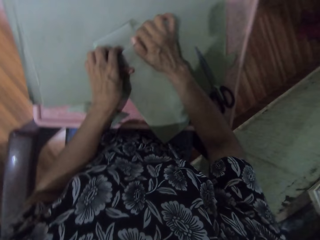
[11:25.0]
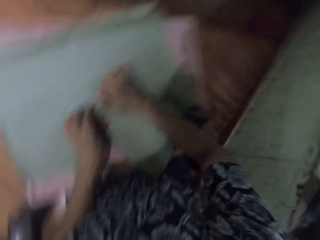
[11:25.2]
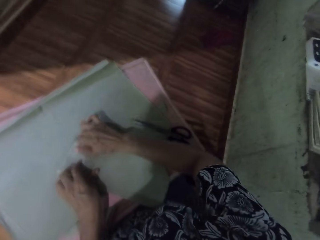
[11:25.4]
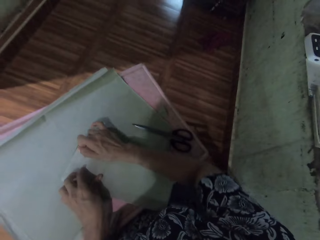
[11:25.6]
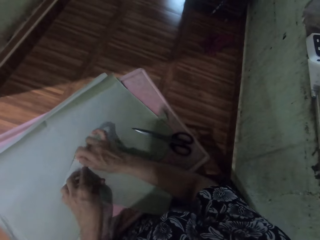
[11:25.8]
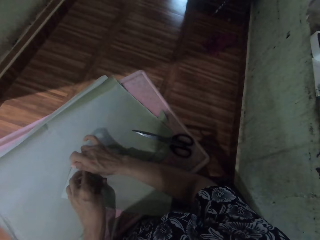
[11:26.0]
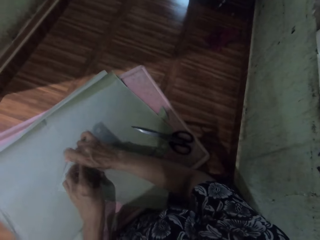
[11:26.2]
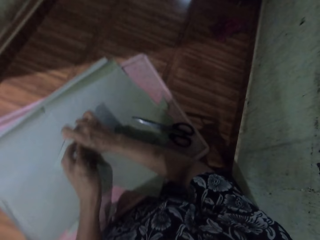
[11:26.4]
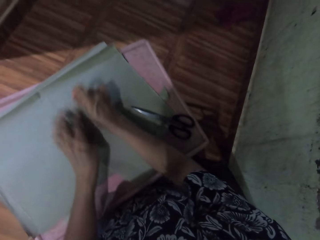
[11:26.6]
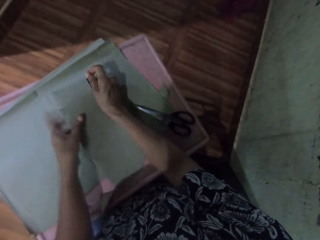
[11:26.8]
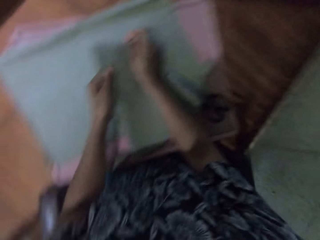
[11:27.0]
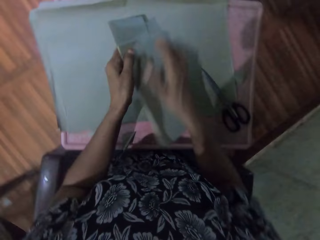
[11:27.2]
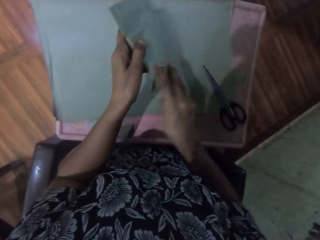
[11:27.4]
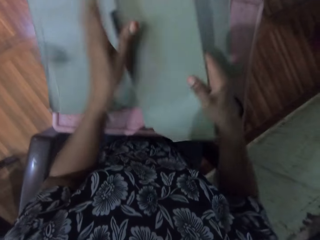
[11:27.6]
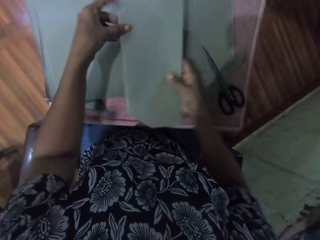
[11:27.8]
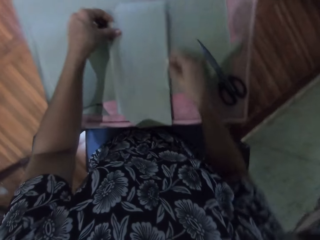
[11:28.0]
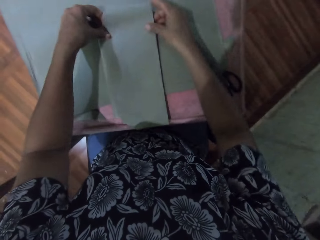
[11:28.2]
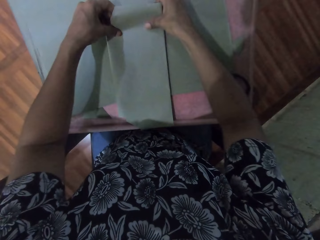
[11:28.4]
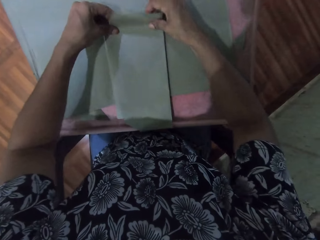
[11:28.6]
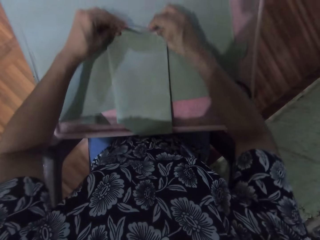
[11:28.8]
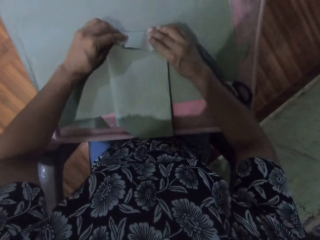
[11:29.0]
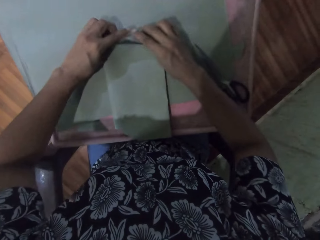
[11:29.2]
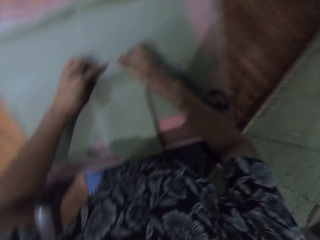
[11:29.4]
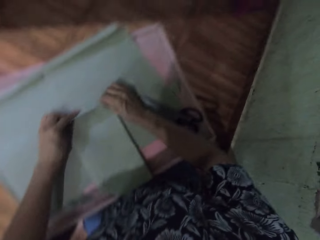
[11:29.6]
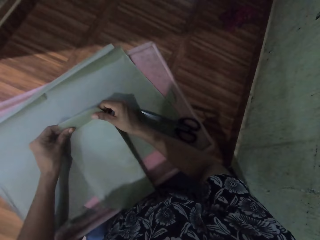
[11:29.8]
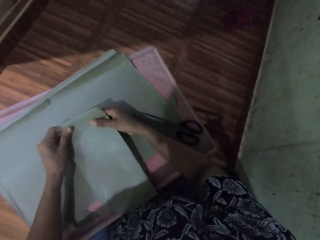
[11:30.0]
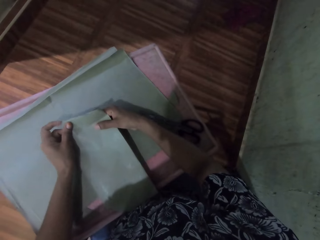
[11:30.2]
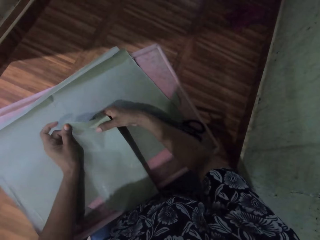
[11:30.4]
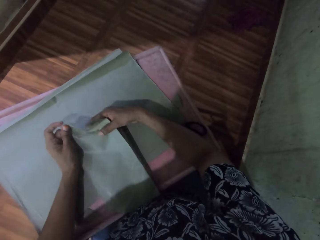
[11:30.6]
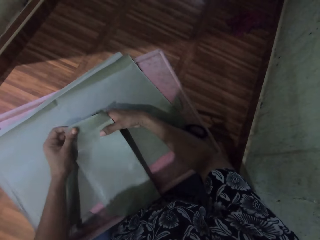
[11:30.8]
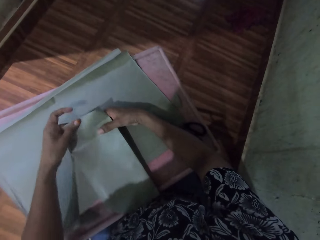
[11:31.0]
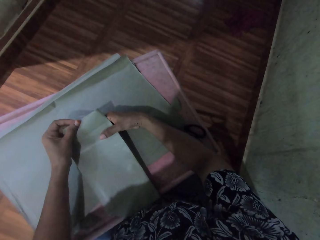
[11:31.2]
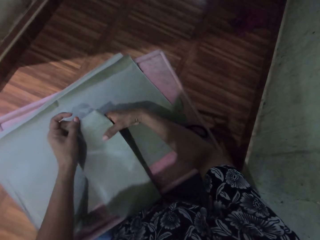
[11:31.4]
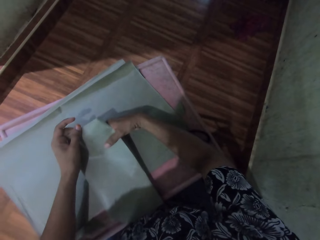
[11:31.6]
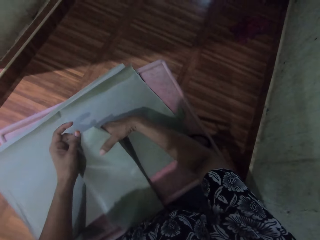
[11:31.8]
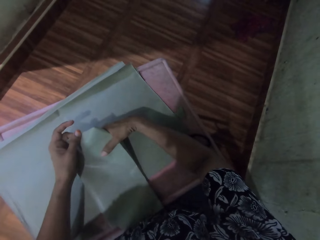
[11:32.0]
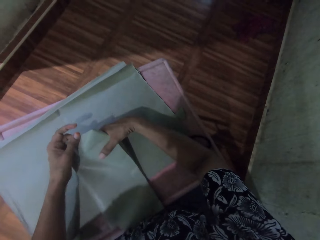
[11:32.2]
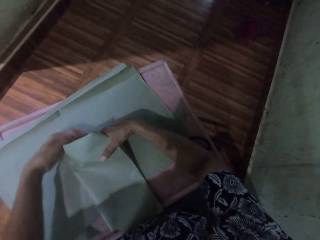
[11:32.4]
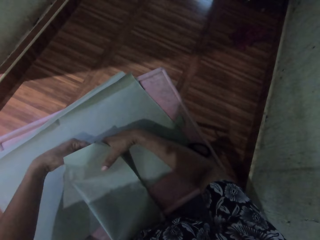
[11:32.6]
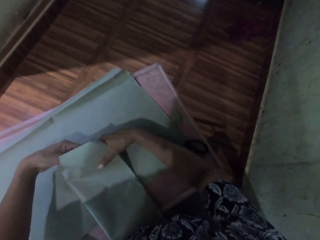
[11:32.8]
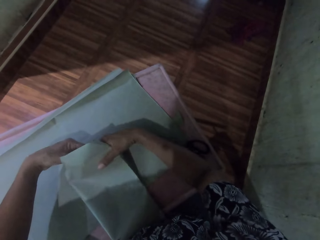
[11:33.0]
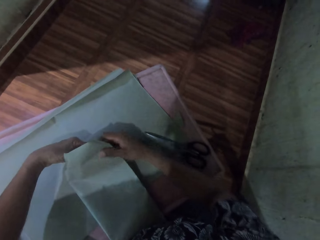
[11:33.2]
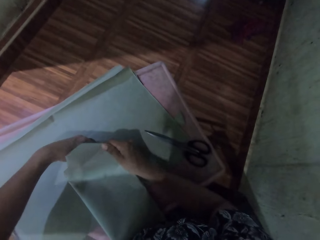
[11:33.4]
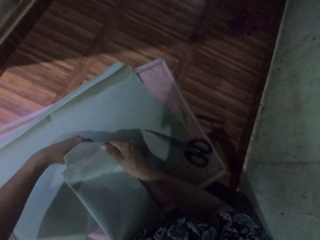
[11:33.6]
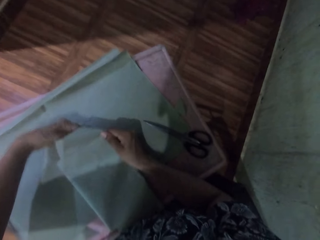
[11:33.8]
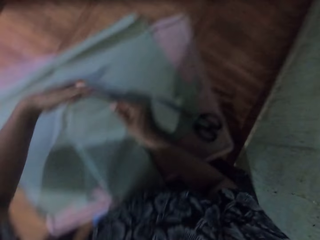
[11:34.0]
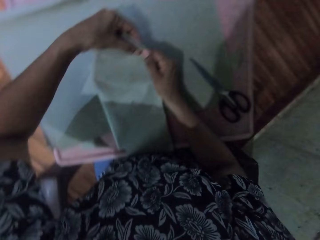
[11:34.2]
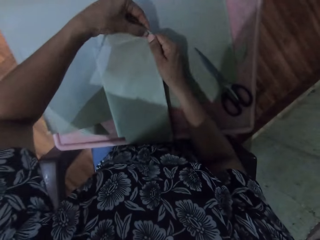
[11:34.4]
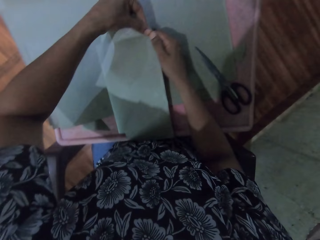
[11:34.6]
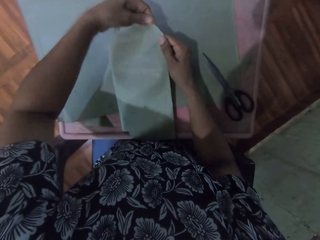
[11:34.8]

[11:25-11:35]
The camera wearer flips the wrapped book on the table with both hands. They wrap the brown paper around the book on the table with both hands.

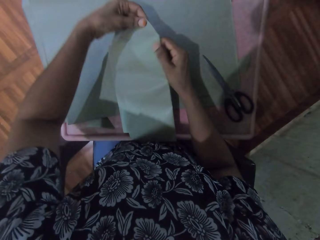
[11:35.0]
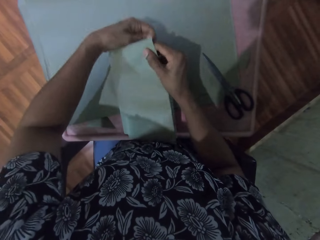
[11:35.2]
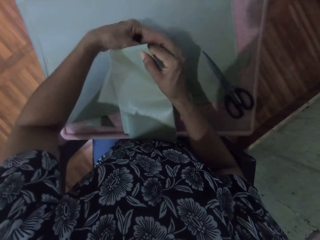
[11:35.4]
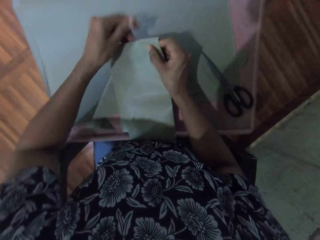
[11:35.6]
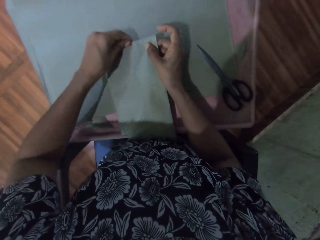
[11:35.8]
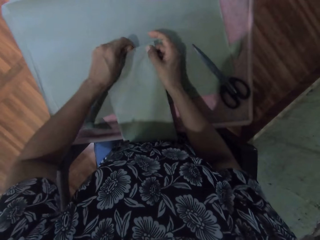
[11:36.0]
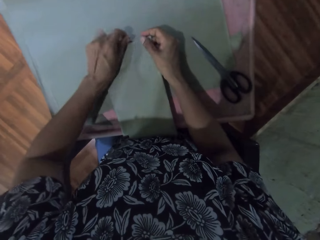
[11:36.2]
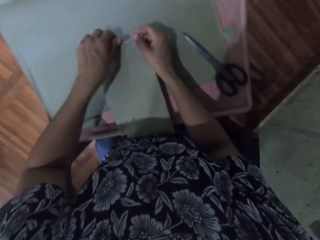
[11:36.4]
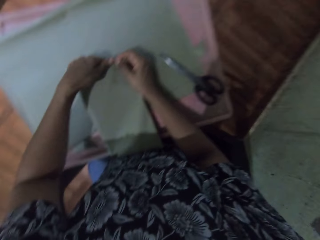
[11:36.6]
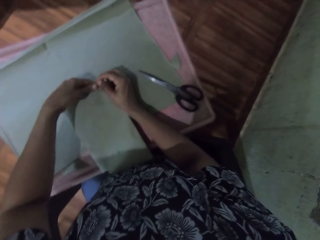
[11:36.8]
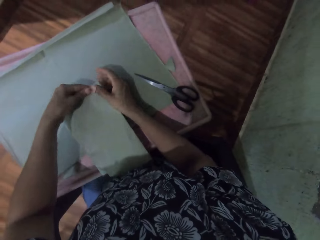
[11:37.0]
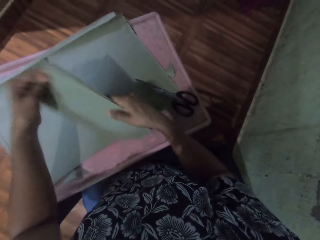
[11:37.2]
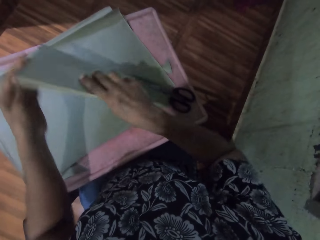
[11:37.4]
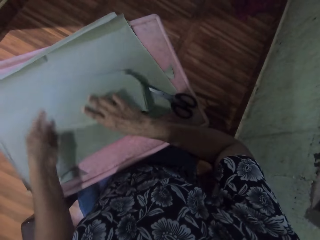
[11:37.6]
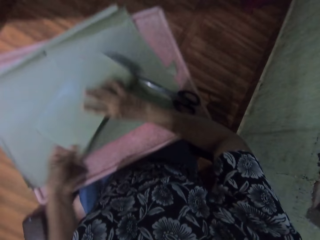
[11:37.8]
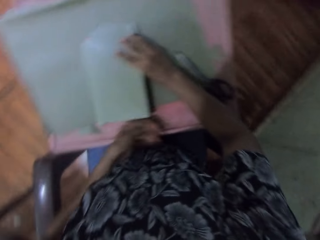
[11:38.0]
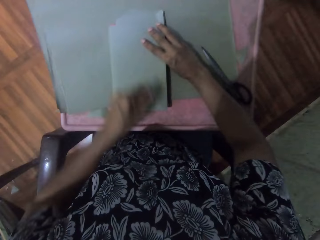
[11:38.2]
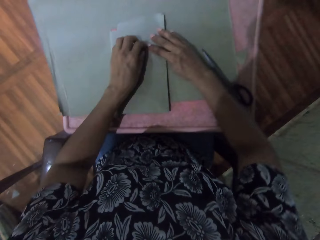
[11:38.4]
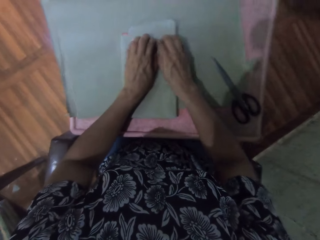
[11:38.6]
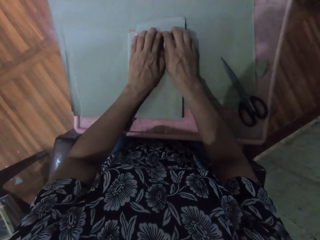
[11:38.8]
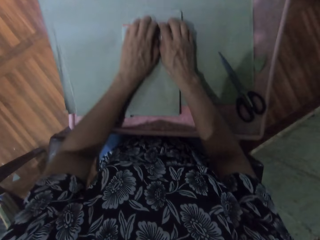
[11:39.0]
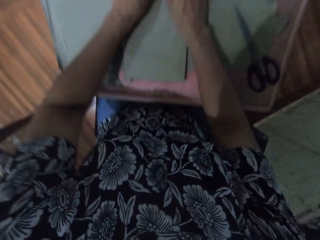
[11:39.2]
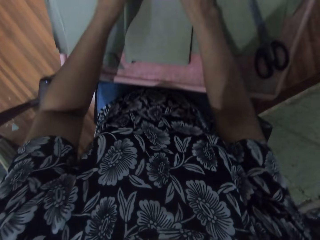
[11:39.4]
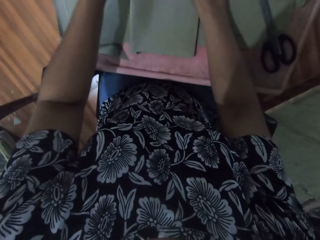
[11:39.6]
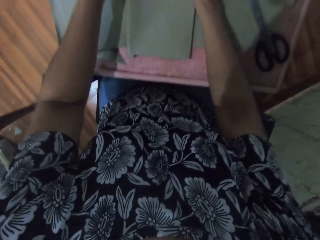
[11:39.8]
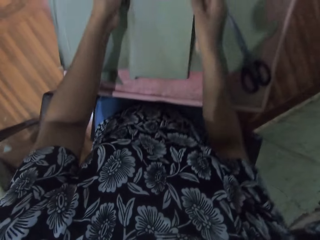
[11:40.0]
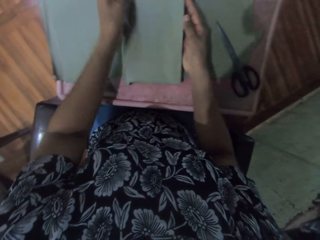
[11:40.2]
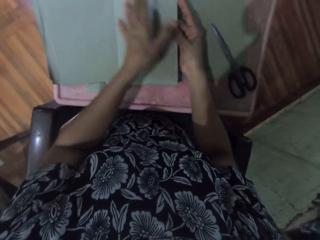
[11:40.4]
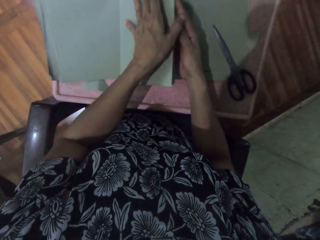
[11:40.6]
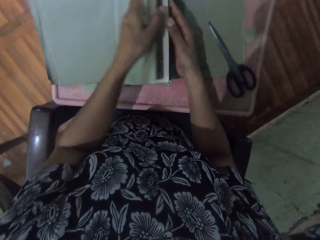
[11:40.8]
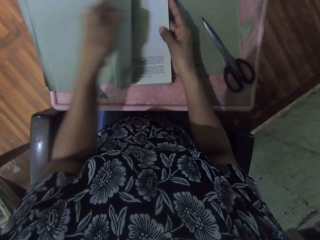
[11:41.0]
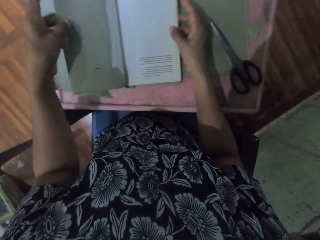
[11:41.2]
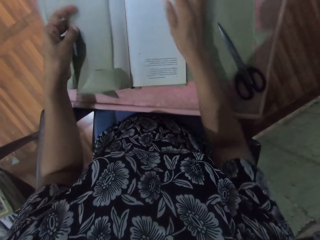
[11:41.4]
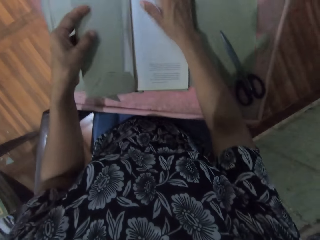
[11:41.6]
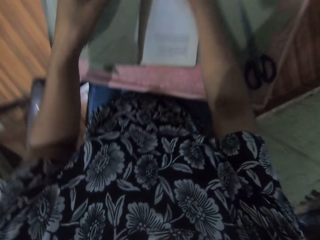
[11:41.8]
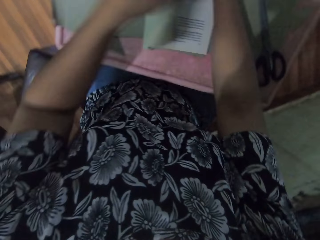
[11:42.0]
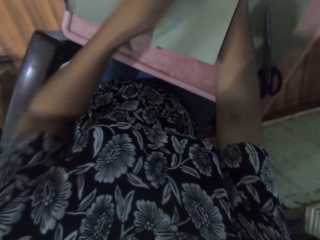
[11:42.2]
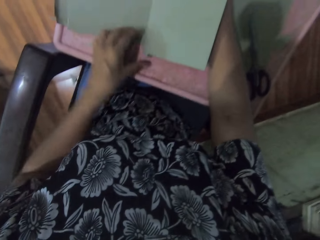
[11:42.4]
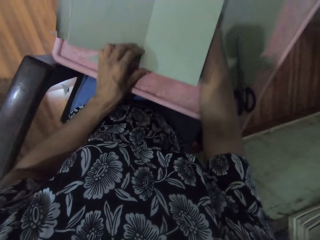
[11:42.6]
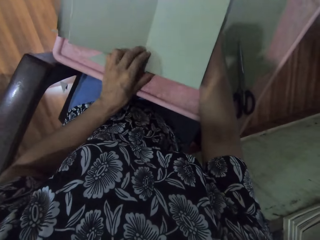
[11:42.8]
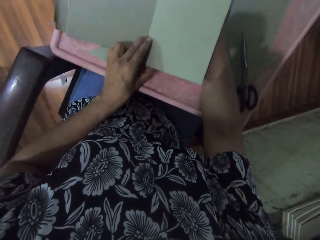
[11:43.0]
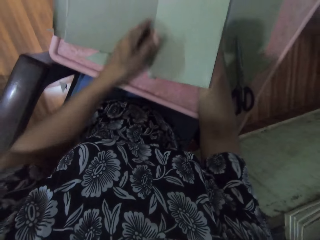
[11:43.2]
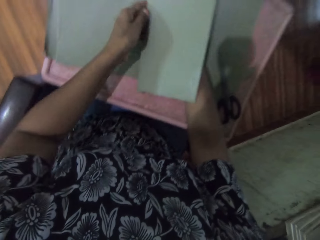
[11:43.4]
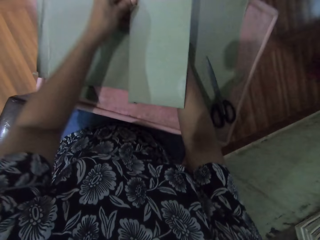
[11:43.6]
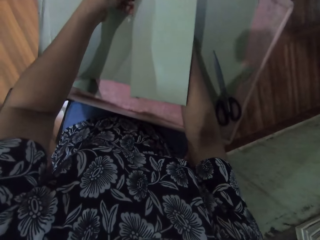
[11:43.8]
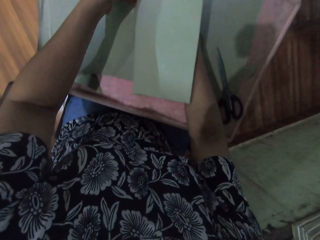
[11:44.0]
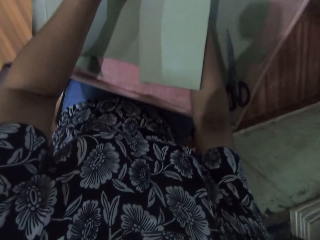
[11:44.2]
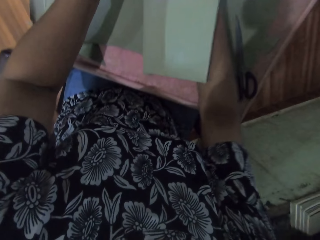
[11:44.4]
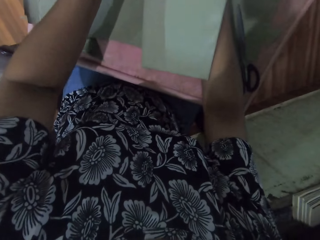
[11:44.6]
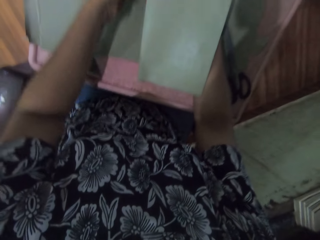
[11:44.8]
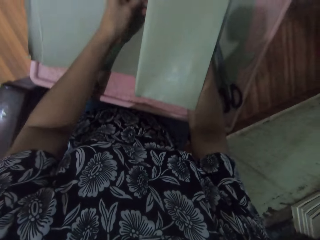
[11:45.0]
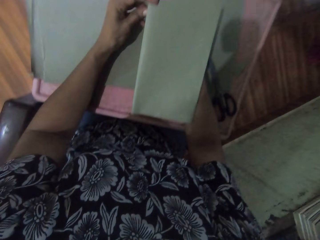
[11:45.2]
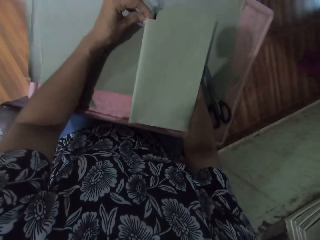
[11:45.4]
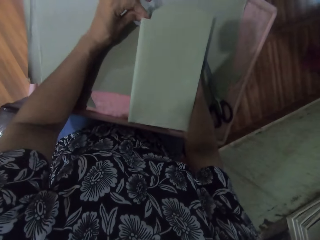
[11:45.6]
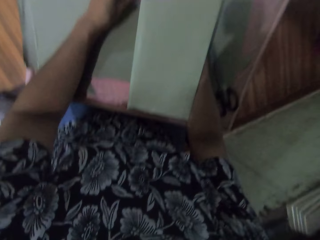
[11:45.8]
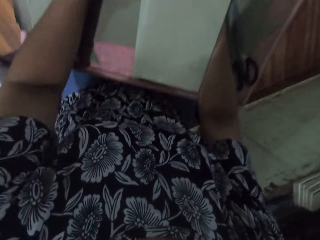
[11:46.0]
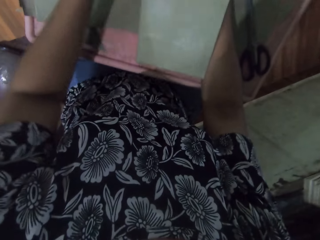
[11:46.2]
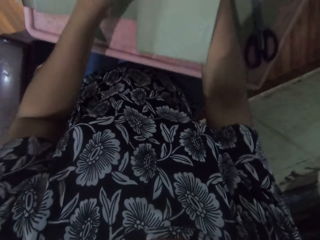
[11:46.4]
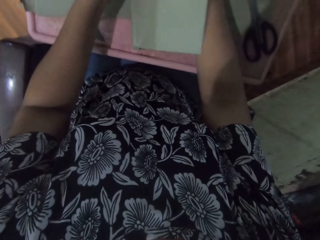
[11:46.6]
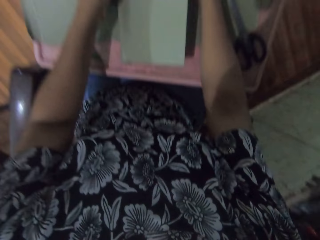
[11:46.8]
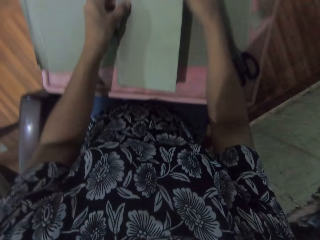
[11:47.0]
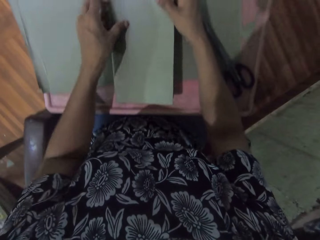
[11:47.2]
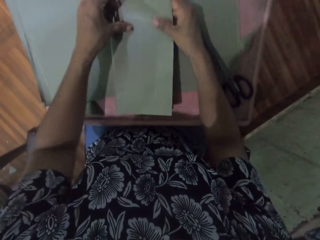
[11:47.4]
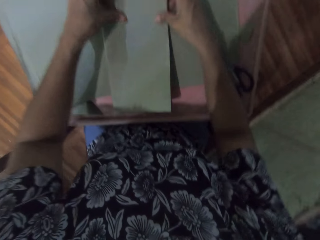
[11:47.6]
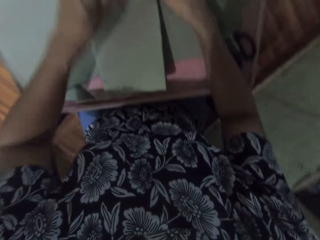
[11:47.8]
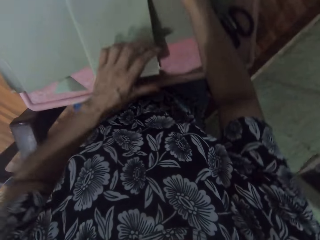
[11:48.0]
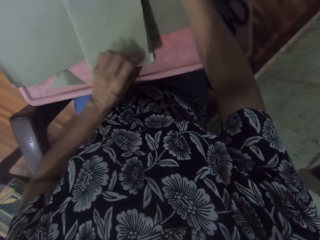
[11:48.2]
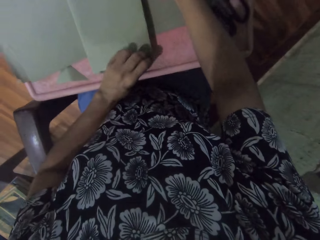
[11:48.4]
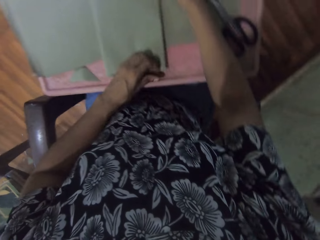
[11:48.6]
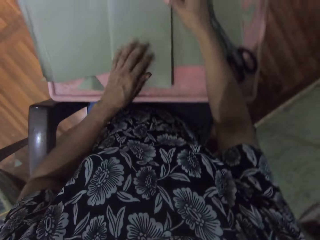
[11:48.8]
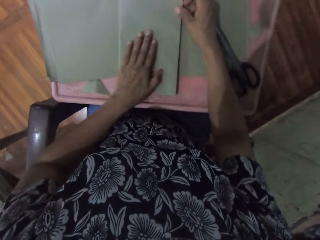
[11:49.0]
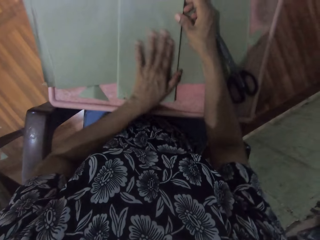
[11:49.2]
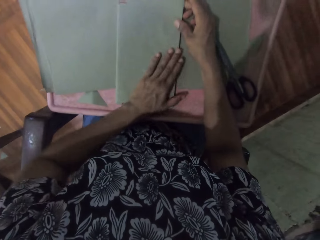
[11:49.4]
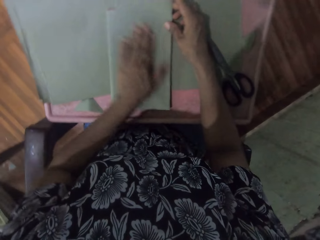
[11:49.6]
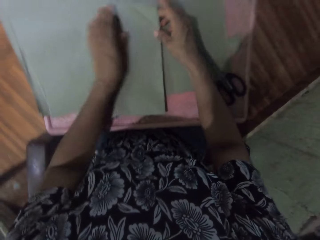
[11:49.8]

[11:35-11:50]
The camera wearer flips the wrapped book on the table with both hands. They wrap the brown paper around the book on the table with both hands.
